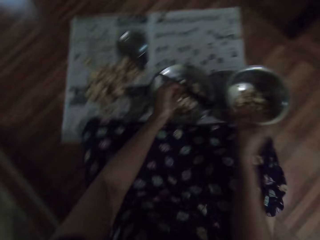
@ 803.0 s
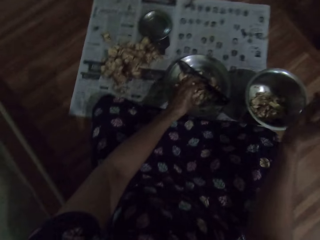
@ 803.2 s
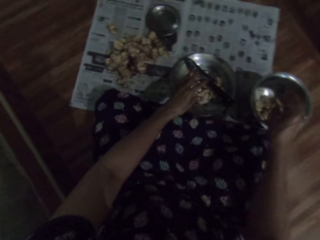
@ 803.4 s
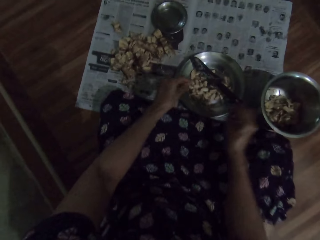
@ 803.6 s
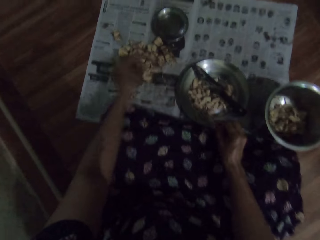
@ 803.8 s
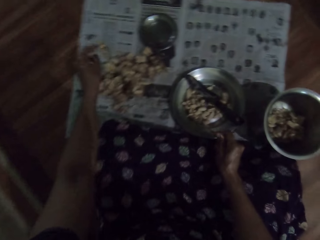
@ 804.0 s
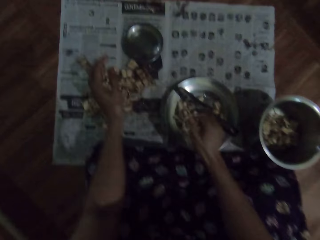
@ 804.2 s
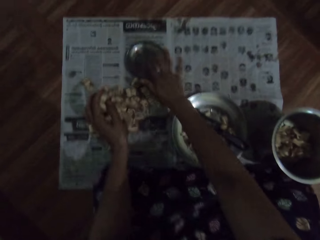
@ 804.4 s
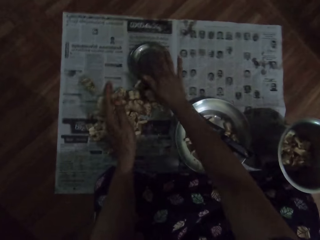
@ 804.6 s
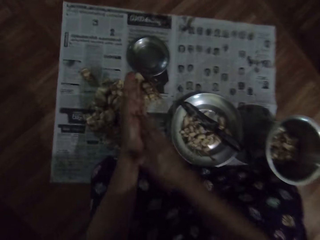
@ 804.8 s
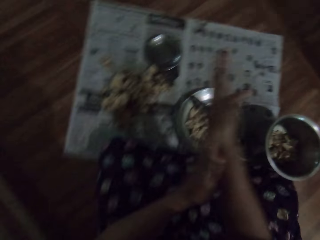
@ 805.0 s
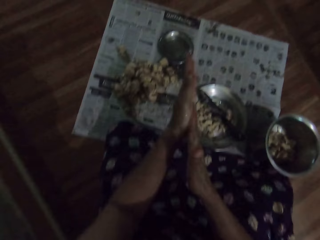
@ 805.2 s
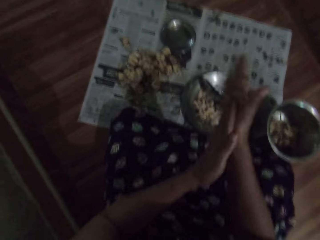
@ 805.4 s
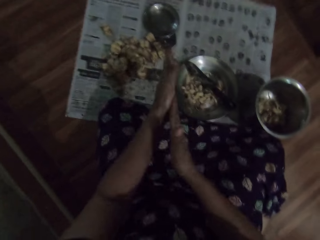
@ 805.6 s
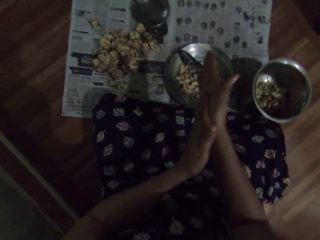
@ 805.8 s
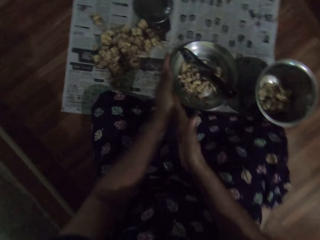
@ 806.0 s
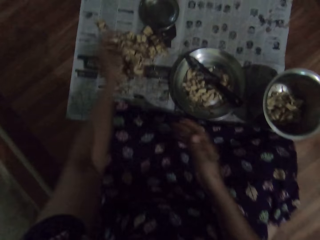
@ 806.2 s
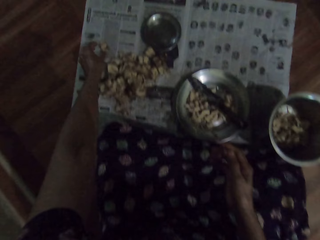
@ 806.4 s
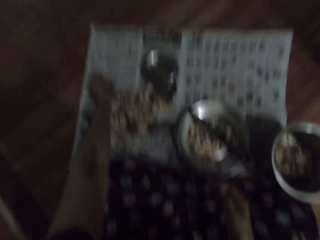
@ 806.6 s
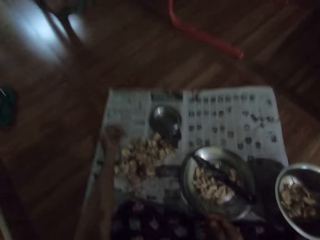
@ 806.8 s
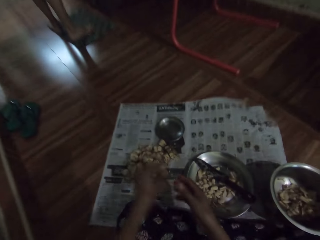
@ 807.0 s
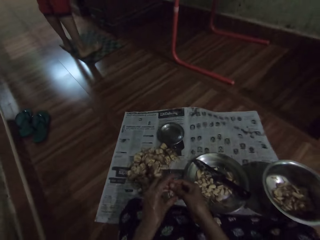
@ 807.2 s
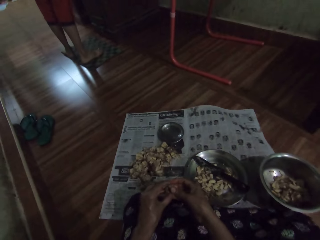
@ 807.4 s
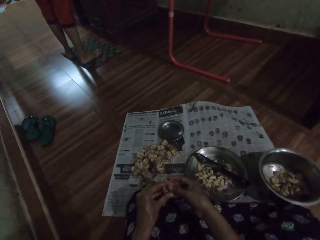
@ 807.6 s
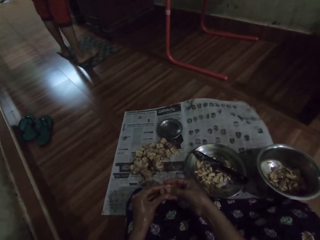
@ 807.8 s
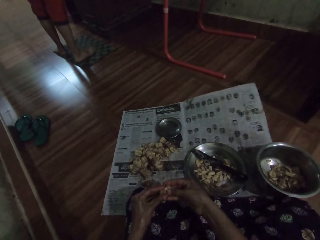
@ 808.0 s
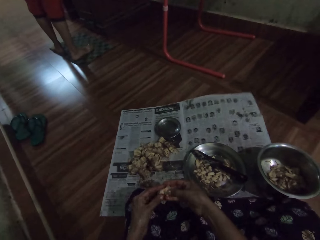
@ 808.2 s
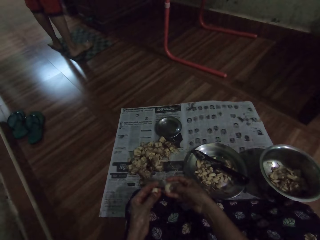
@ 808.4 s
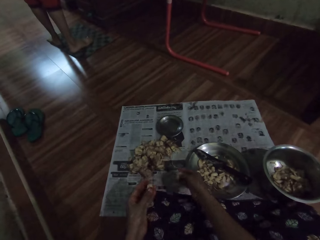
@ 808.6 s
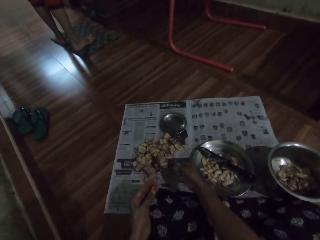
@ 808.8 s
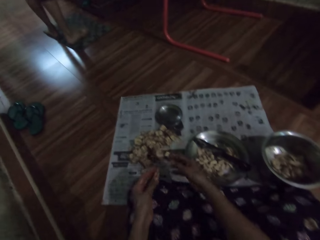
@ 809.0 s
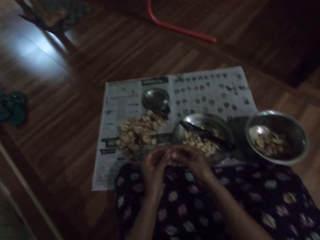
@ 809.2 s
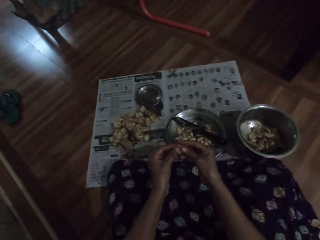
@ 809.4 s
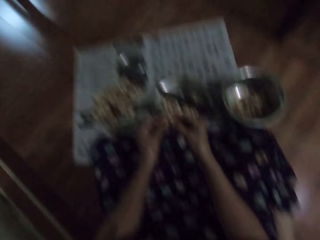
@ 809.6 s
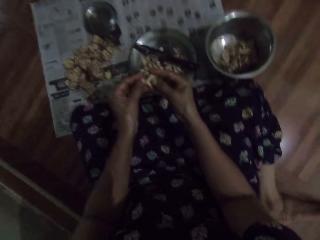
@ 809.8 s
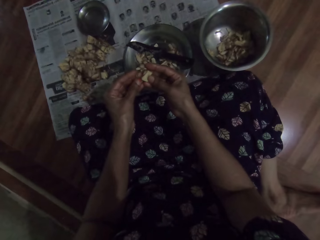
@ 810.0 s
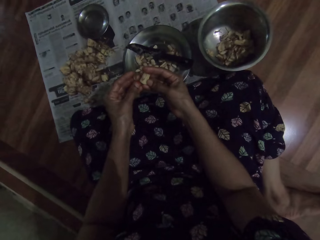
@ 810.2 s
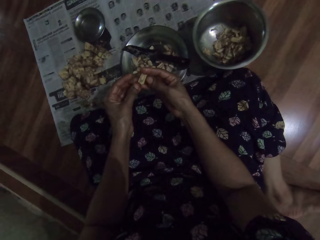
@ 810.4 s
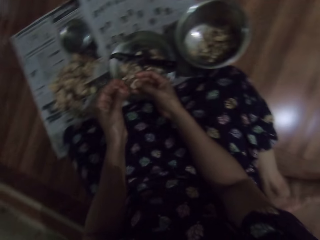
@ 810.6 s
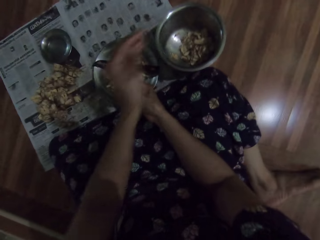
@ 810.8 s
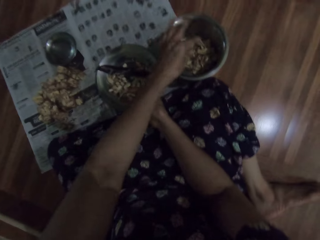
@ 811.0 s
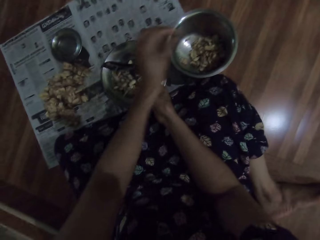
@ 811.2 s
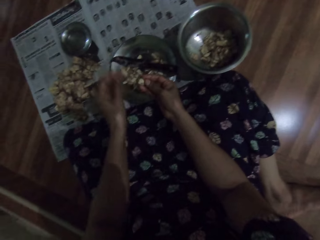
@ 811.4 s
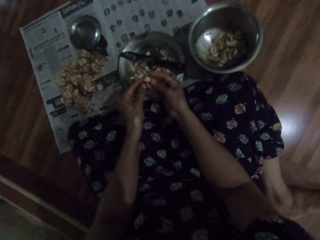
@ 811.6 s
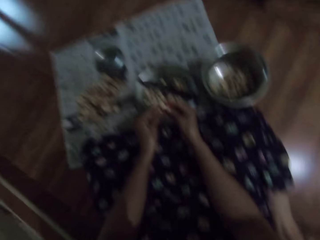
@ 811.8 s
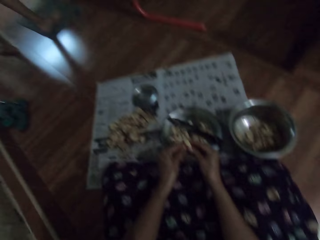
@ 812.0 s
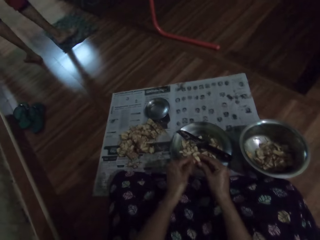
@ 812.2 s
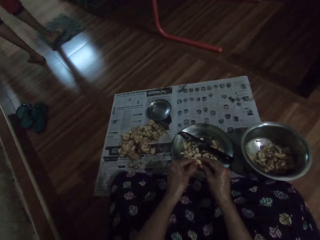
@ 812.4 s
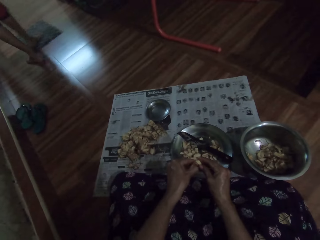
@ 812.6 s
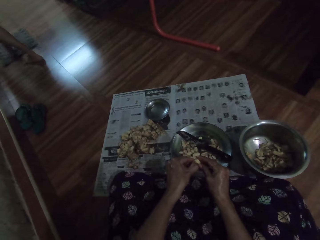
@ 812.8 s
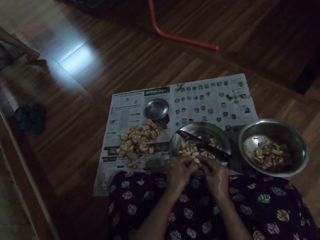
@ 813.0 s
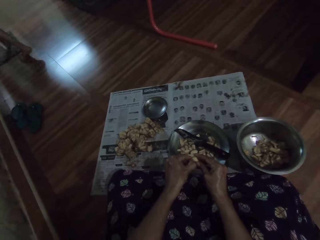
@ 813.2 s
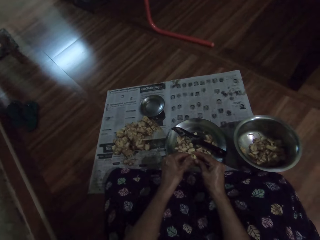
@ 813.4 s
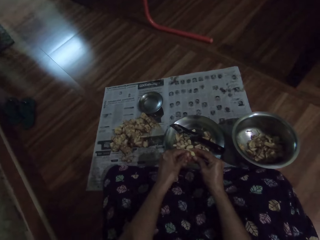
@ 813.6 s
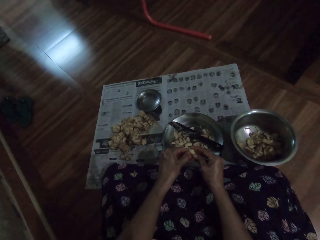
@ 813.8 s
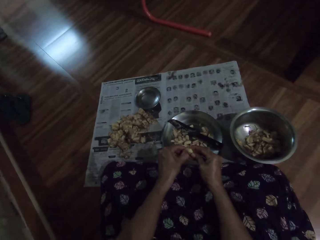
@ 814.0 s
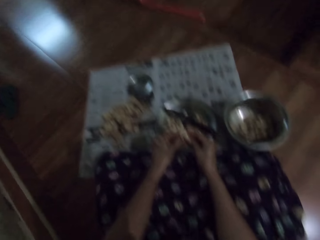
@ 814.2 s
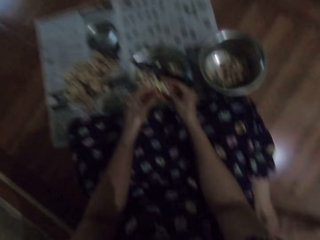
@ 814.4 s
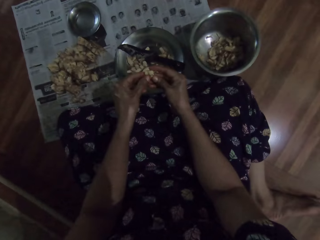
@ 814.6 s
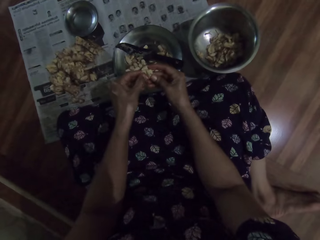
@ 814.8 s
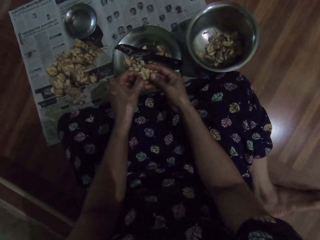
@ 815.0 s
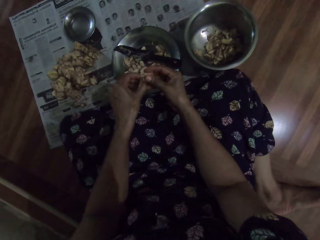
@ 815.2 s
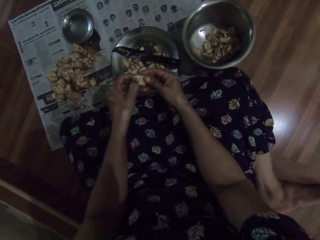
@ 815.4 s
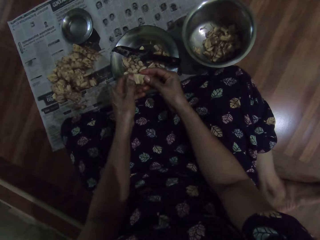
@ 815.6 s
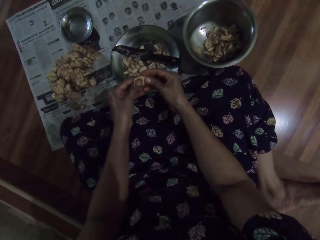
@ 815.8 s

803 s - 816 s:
The camera wearer drops the irvingia seed in the plate on the floor with her left hand. She drops the irvingia seed peel in the plate on the floor with her right hand. She touches the plate cover on the floor with her right hand. She rubs her hands together. She picks an irvingia seed from the floor with her left hand. She splits the irvingia seed with her hands. She drops the irvingia seed on the floor with her right hand. She peels the irvingia seed into the plate on the floor with her hands. She drops the irvingia seed peel in the plate on the floor with her left hand. She peels the irvingia seed into the plate on the floor with her hands. She looks around. A man moves a foot mat on the floor with his right leg.

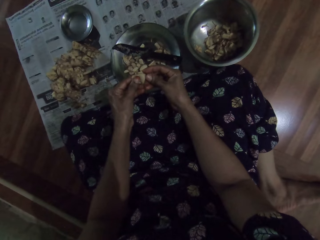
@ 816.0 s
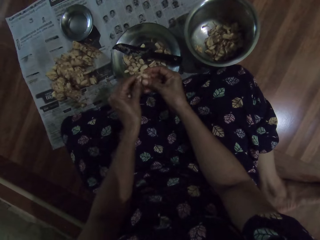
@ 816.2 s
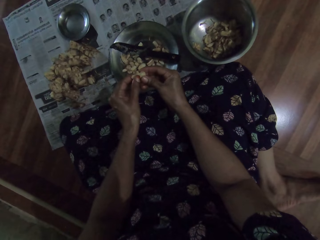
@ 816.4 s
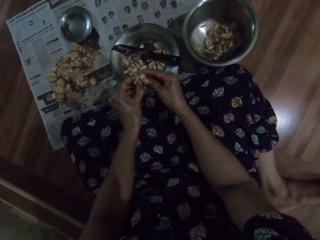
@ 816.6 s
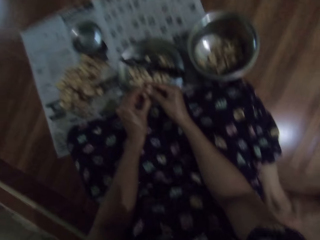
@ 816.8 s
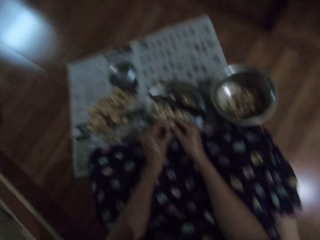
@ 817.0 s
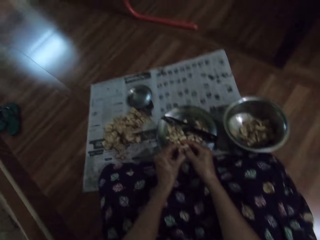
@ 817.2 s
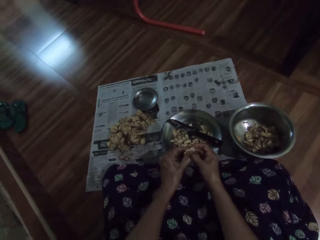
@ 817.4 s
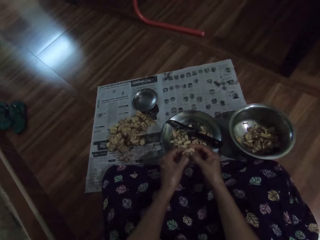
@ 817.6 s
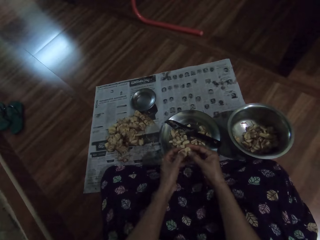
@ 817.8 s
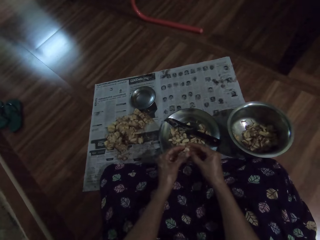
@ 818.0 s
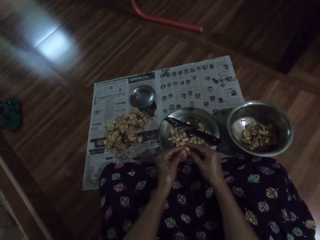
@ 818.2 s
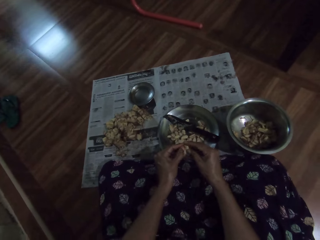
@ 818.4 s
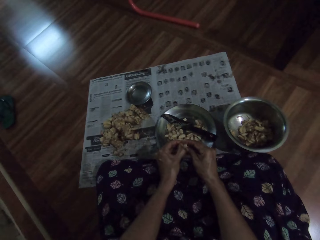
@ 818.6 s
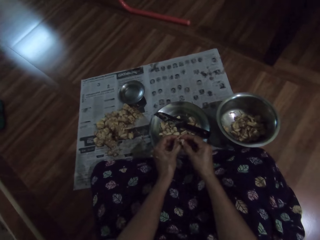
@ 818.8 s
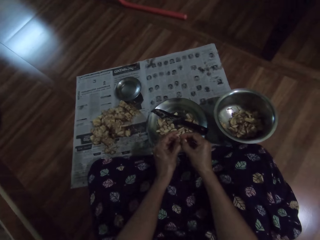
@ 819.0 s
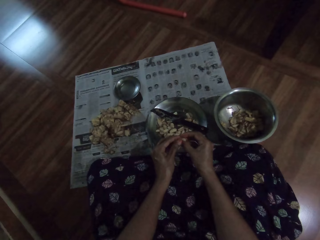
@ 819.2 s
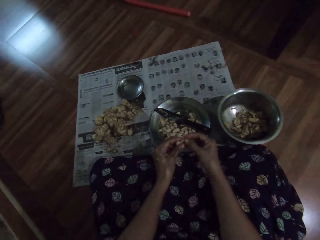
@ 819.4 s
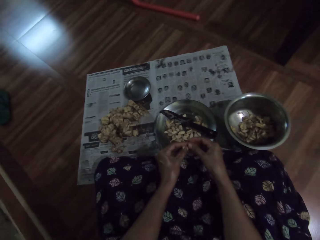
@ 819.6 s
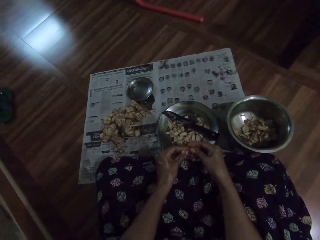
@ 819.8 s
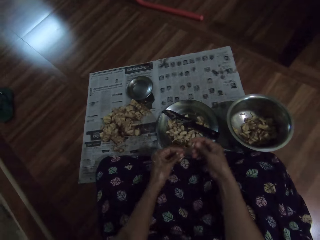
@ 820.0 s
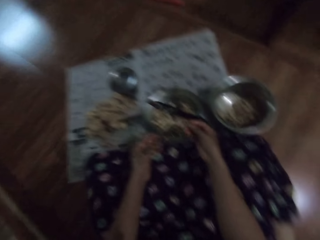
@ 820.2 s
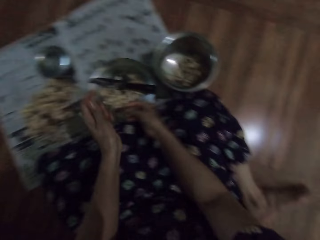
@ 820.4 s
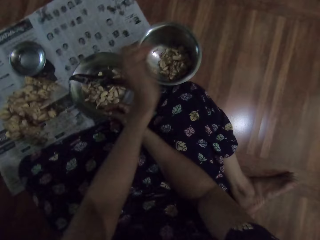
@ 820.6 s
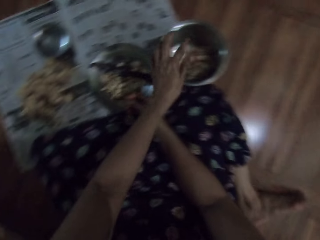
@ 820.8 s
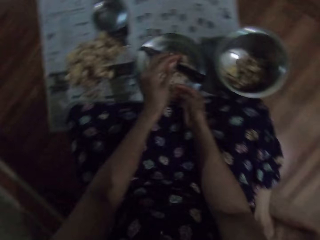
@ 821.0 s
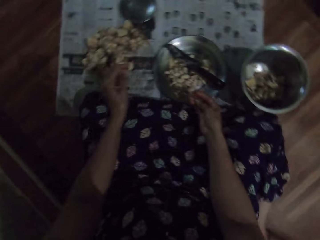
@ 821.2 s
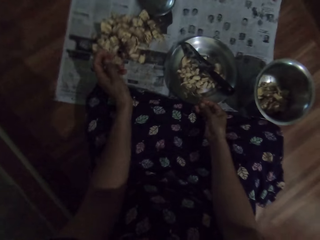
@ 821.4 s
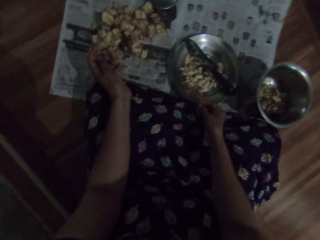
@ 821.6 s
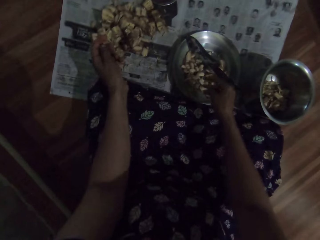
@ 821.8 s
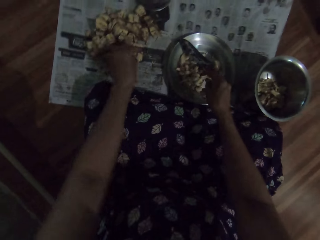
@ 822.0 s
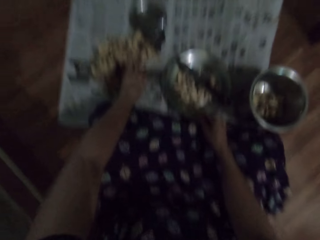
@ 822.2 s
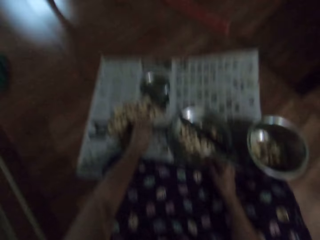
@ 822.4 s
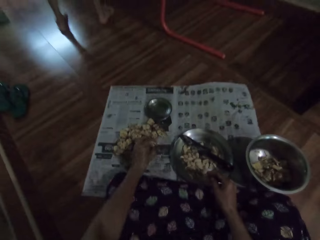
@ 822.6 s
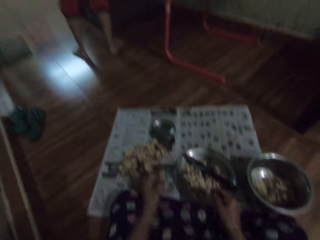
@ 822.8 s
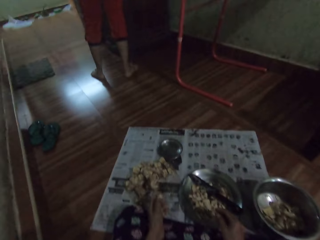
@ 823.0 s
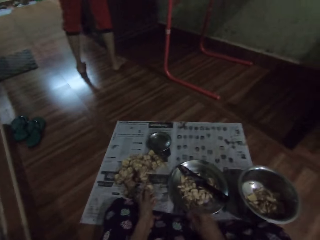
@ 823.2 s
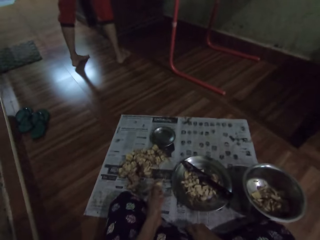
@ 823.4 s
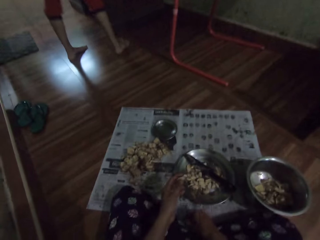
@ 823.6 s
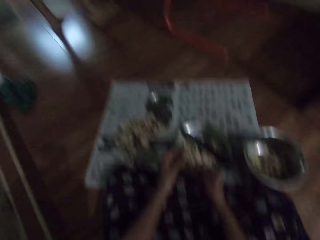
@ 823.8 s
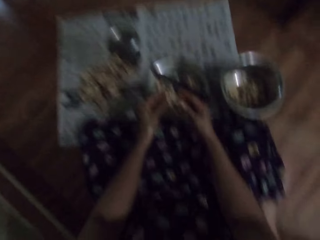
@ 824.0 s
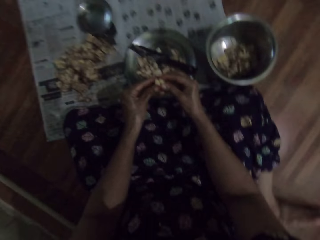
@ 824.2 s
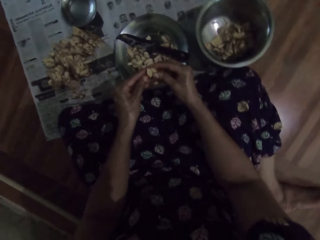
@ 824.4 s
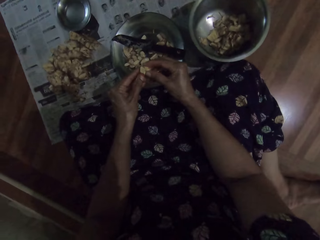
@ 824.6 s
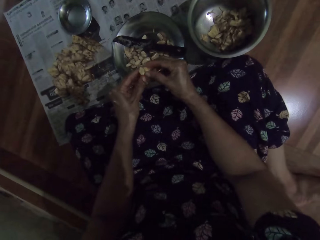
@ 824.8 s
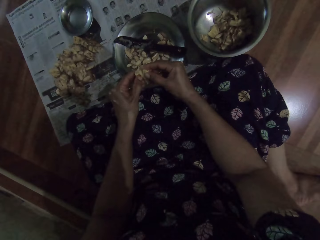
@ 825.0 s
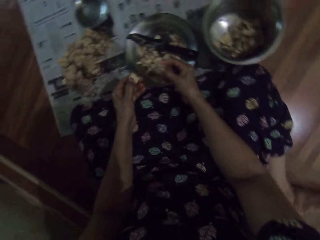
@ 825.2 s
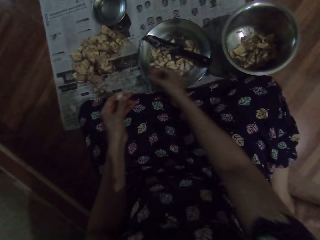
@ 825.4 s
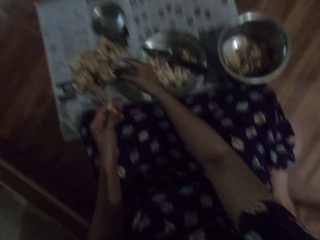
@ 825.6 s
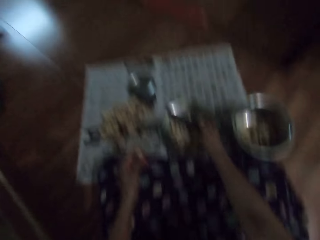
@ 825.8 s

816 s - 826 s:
The camera wearer peels the garlic or irvingia seed and looks around. She drops the irvingia seed peel in the plate on the floor with her left hand. She drops the irvingia seed in the plate on the floor with her right hand. She picks an irvingia seed from the floor with her left hand. She looks around. She adjusts her cloth with her right hand. She talks to a person. She splits the irvingia seed with her hands. She drops the jack fruit on the floor with her right hand. She holds the jack fruit with her left hand.
